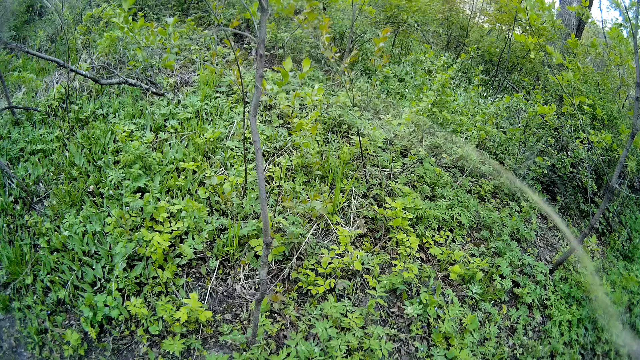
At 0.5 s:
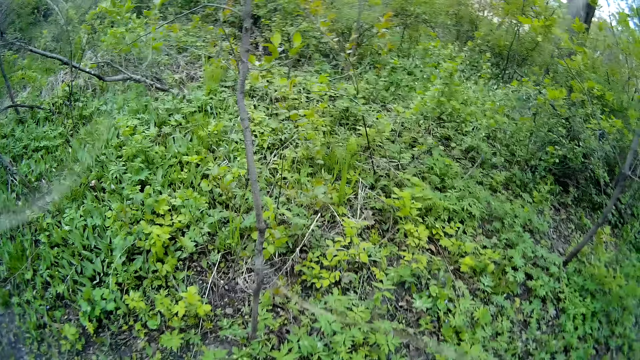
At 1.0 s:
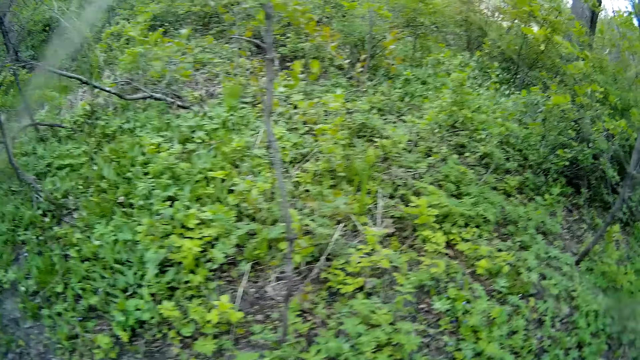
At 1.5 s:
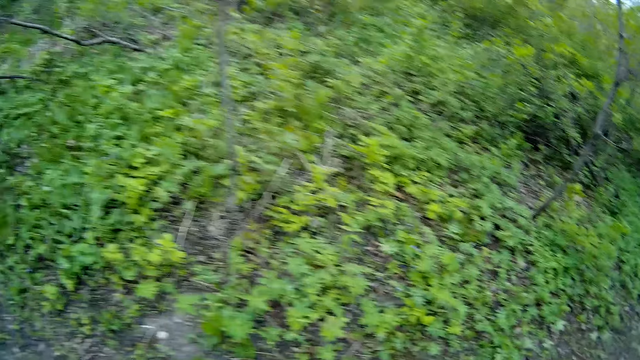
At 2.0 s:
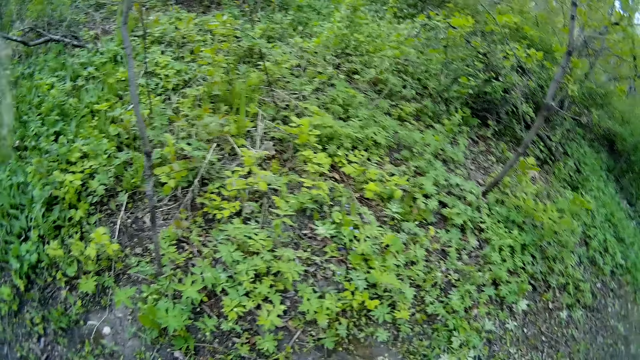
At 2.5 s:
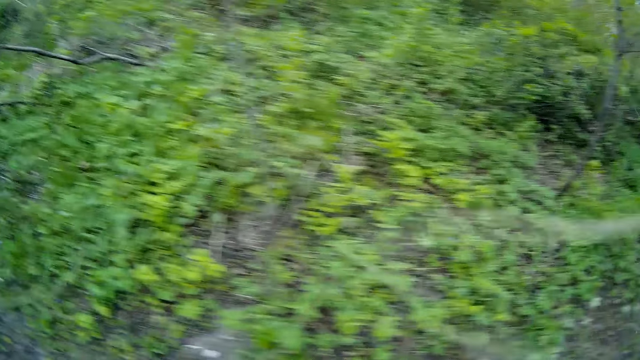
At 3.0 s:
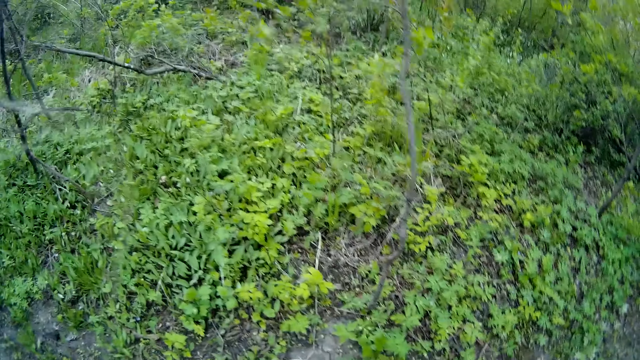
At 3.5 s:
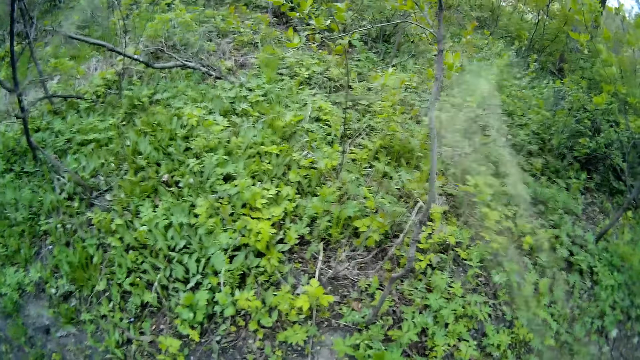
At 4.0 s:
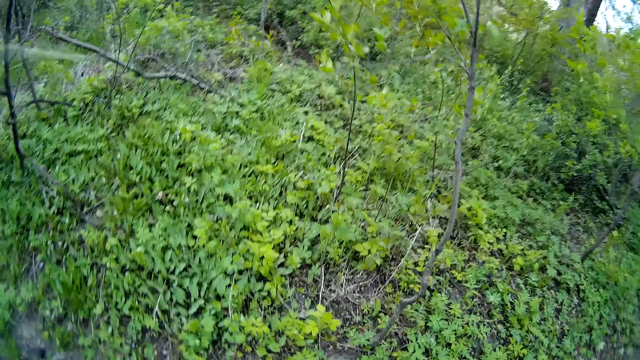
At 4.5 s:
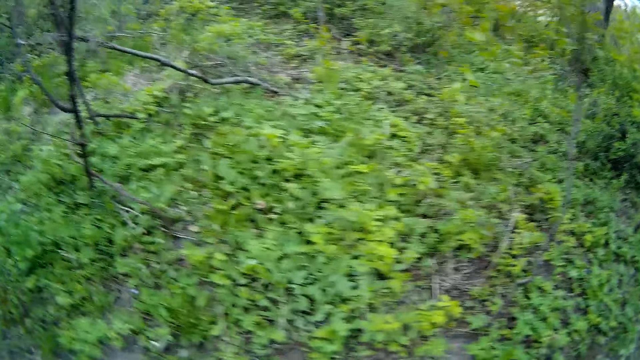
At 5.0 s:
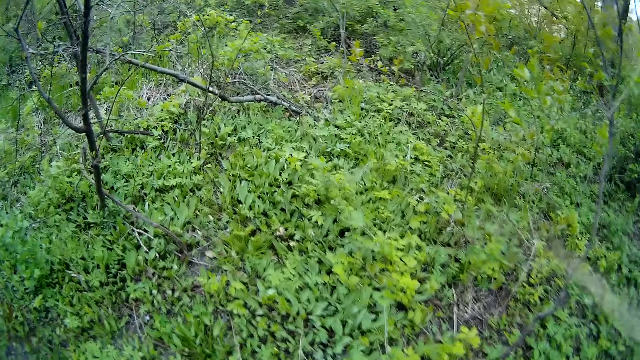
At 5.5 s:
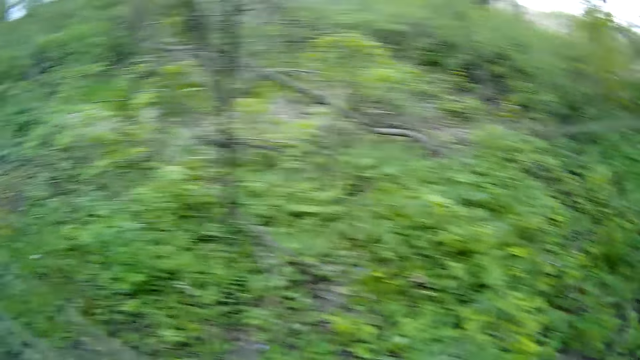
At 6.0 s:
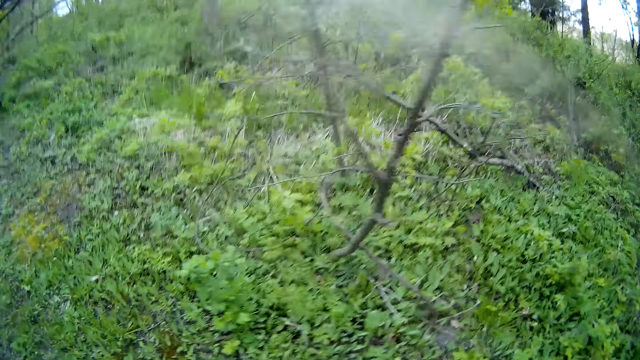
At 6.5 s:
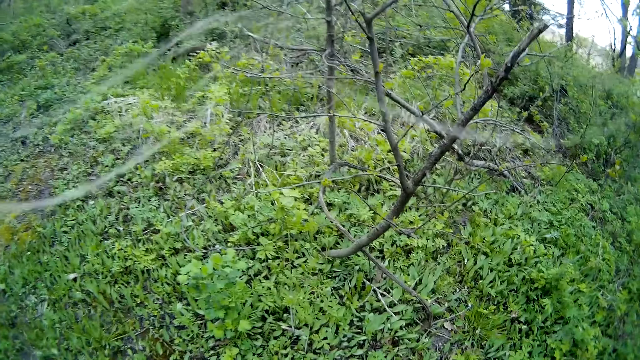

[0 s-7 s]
The camera wearer slashes the weeds in the garden using a slasher. They walk in a field.
